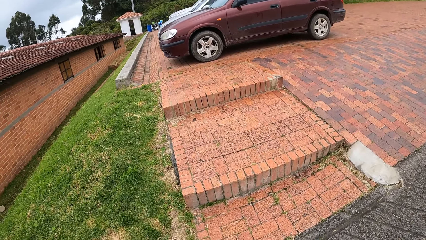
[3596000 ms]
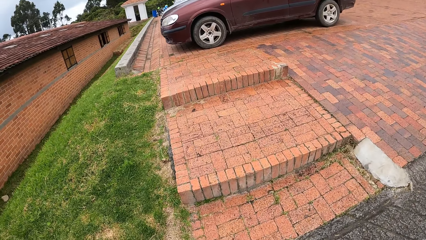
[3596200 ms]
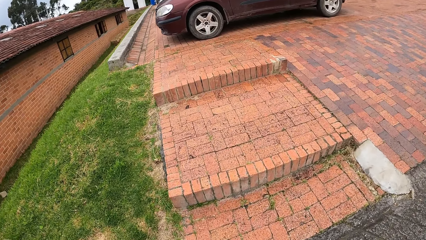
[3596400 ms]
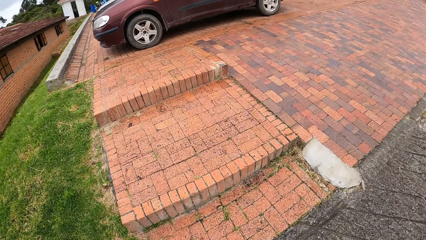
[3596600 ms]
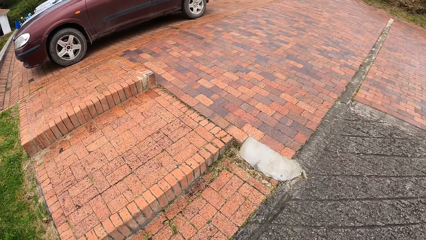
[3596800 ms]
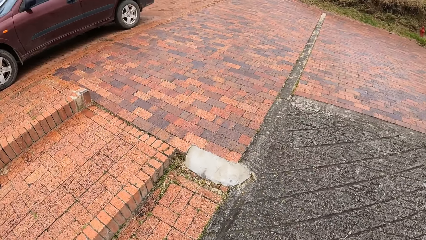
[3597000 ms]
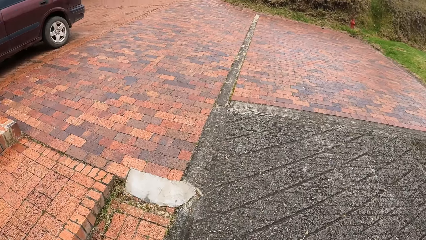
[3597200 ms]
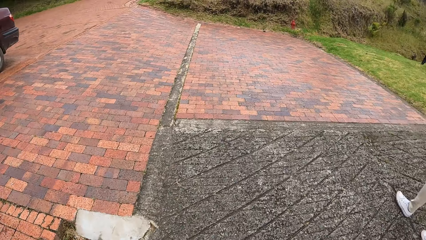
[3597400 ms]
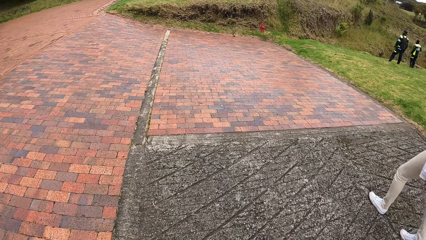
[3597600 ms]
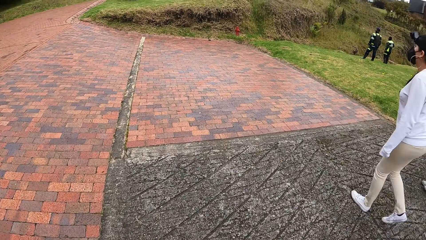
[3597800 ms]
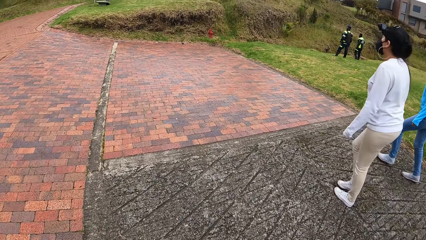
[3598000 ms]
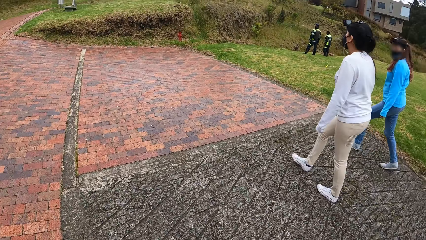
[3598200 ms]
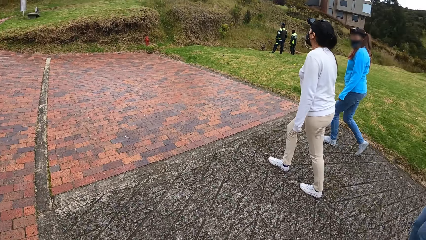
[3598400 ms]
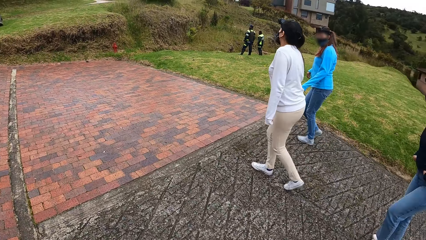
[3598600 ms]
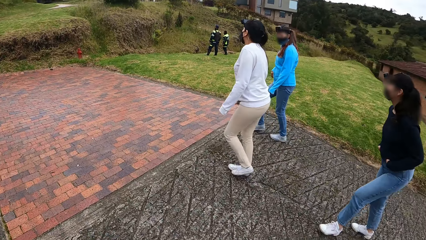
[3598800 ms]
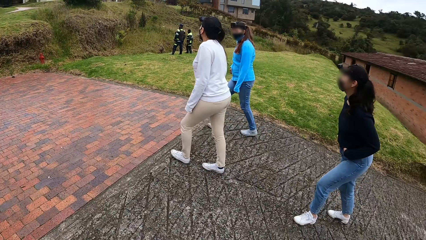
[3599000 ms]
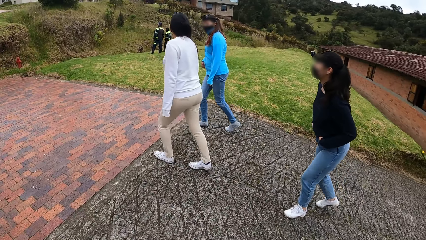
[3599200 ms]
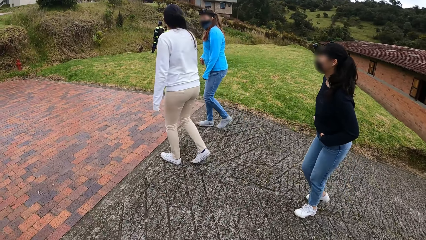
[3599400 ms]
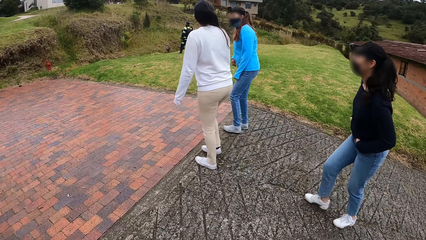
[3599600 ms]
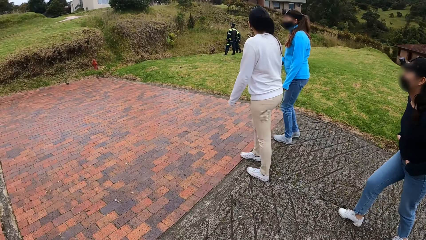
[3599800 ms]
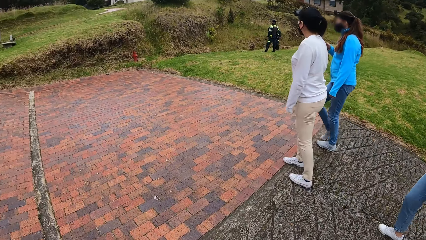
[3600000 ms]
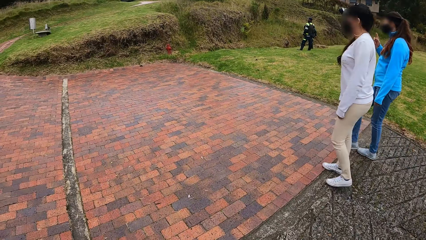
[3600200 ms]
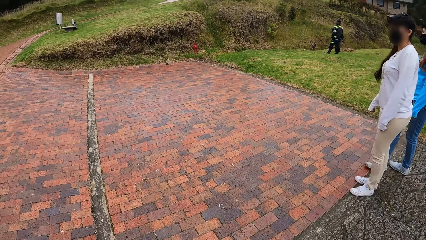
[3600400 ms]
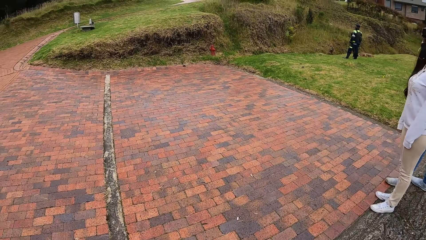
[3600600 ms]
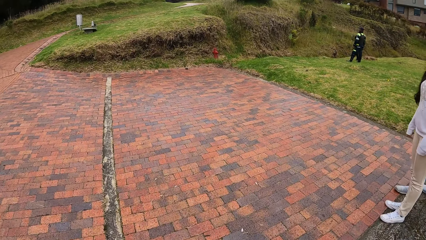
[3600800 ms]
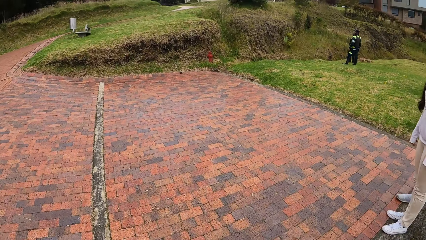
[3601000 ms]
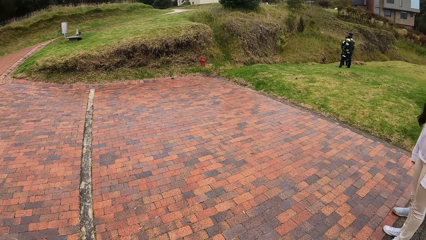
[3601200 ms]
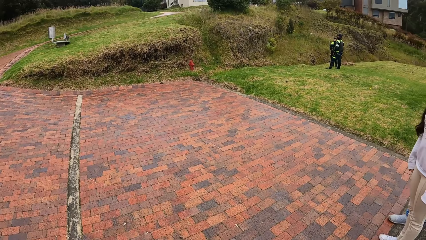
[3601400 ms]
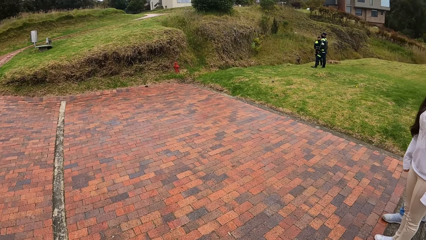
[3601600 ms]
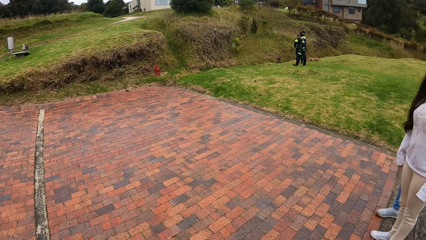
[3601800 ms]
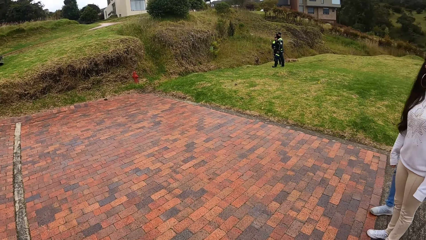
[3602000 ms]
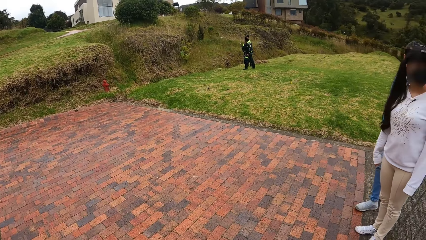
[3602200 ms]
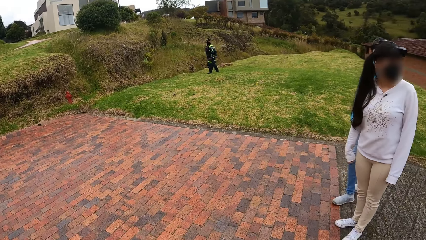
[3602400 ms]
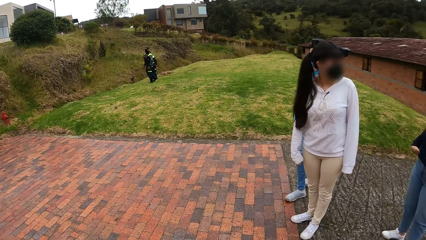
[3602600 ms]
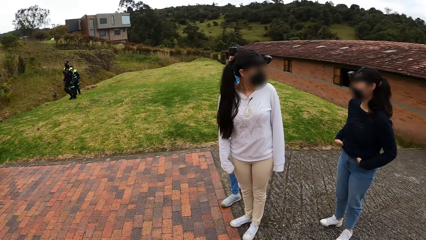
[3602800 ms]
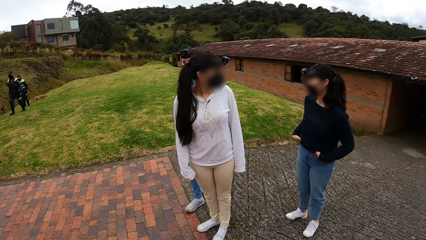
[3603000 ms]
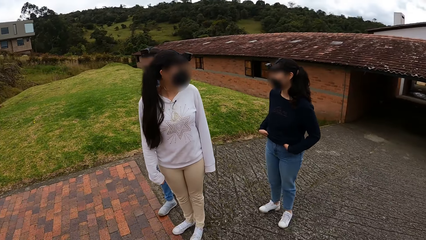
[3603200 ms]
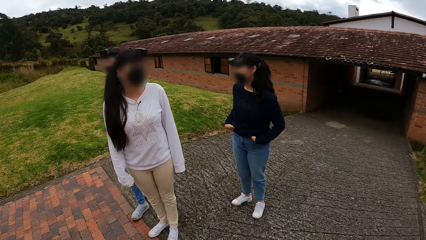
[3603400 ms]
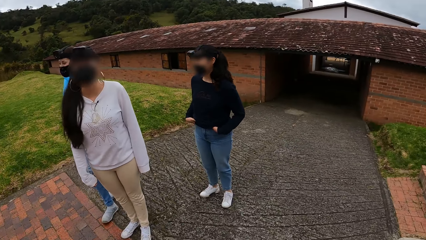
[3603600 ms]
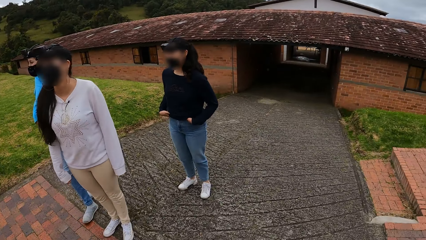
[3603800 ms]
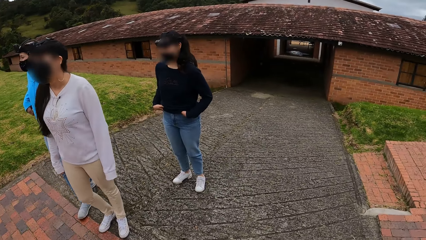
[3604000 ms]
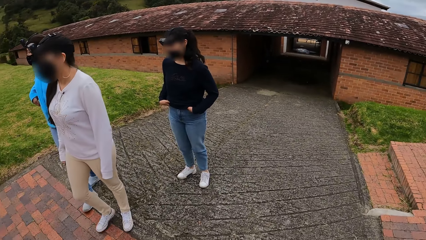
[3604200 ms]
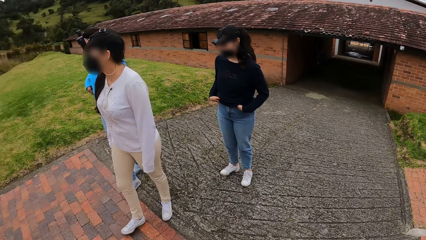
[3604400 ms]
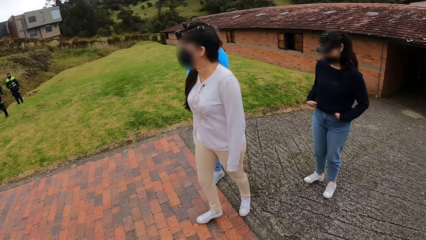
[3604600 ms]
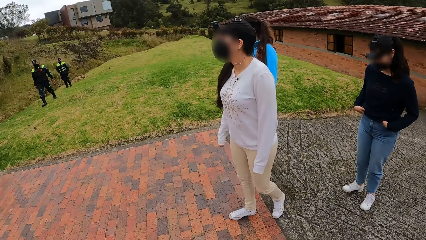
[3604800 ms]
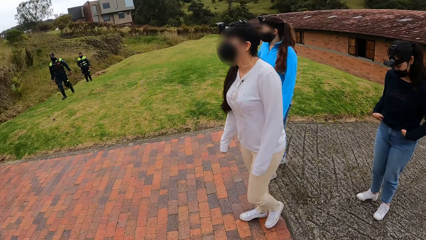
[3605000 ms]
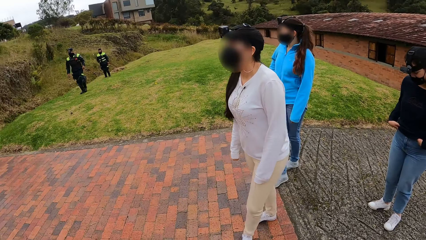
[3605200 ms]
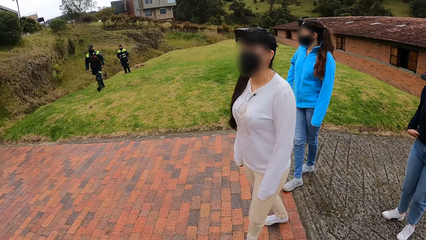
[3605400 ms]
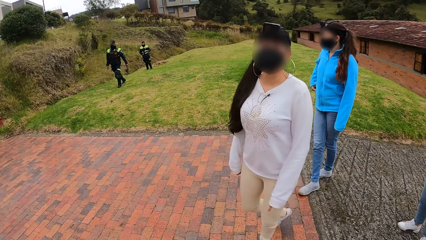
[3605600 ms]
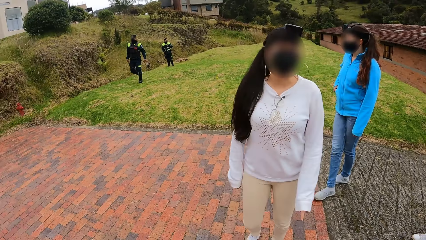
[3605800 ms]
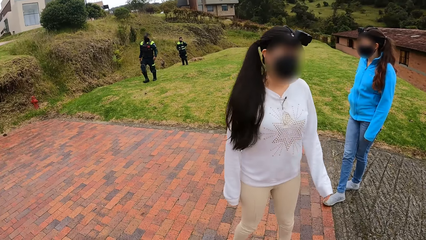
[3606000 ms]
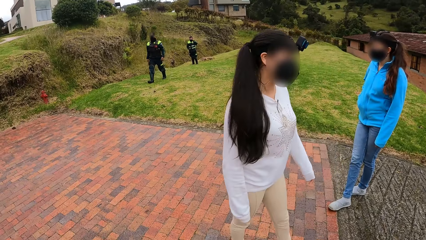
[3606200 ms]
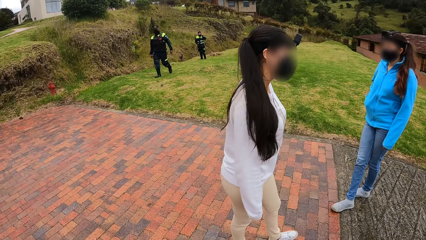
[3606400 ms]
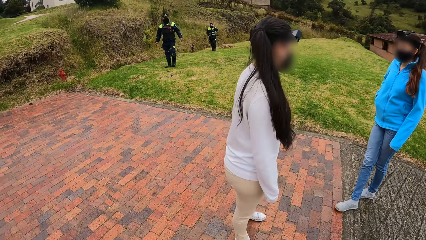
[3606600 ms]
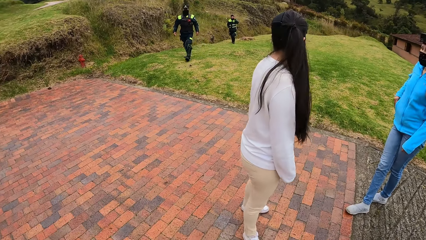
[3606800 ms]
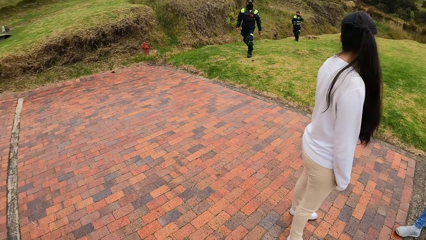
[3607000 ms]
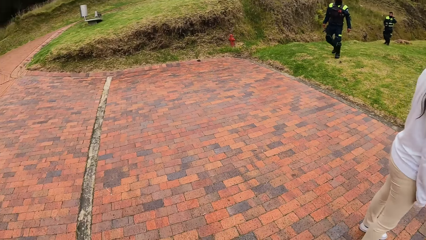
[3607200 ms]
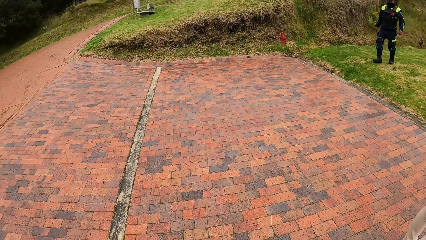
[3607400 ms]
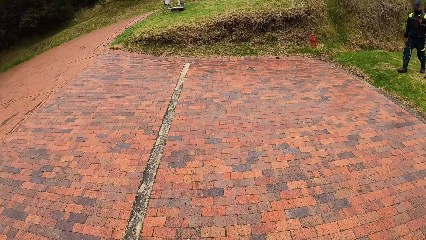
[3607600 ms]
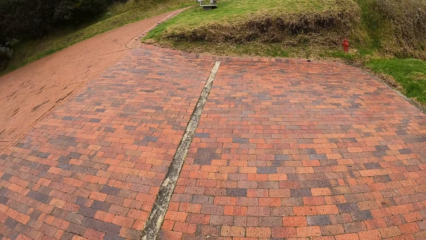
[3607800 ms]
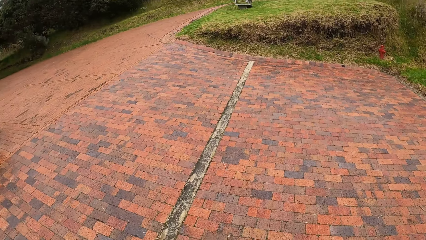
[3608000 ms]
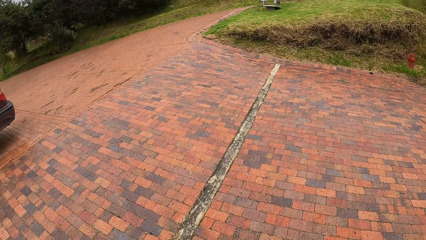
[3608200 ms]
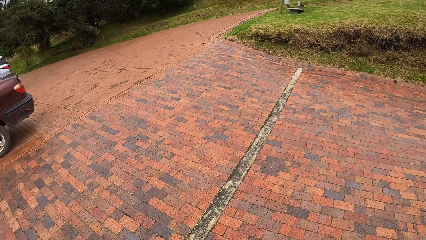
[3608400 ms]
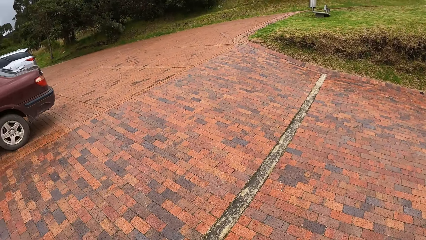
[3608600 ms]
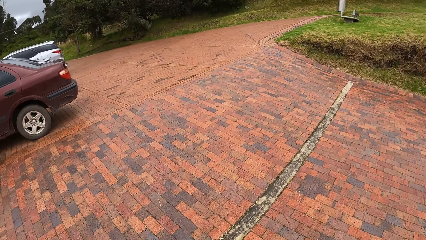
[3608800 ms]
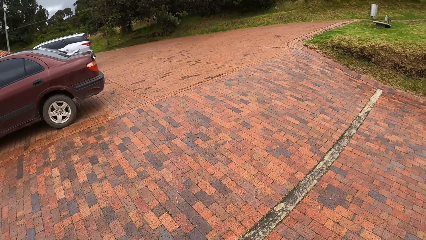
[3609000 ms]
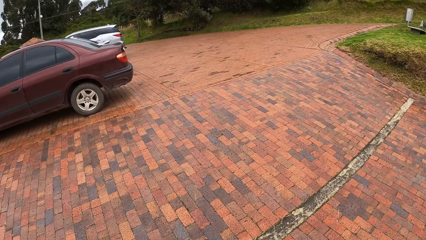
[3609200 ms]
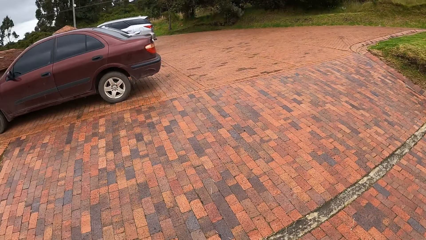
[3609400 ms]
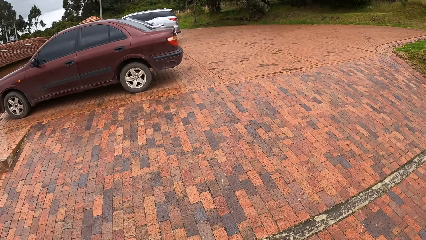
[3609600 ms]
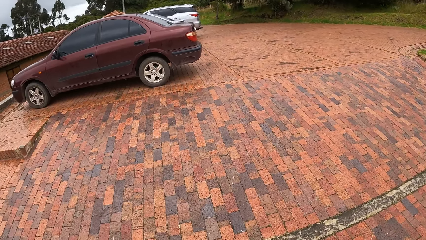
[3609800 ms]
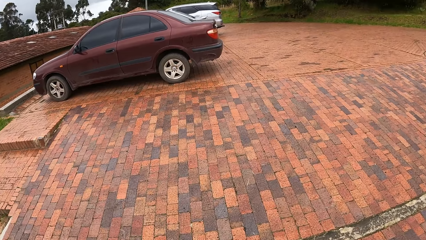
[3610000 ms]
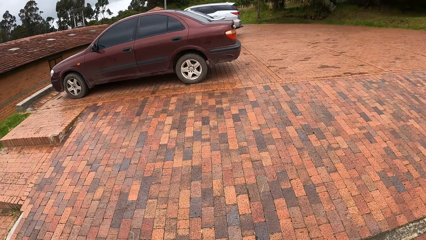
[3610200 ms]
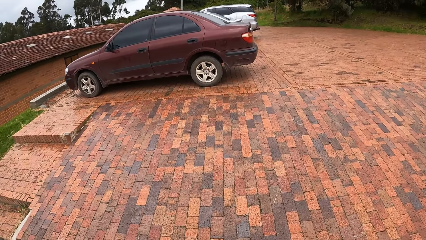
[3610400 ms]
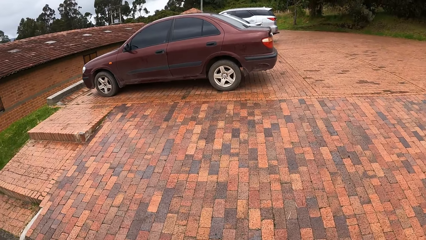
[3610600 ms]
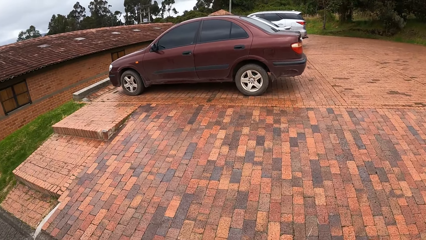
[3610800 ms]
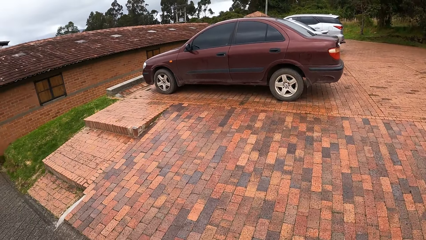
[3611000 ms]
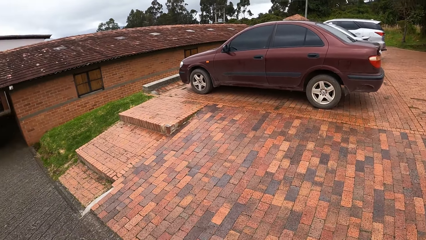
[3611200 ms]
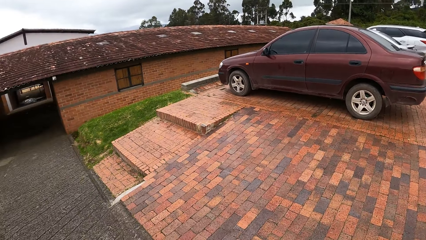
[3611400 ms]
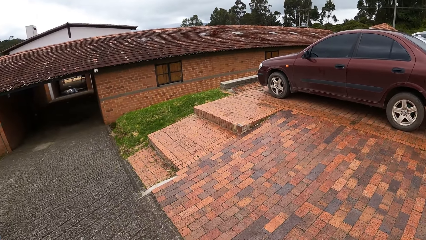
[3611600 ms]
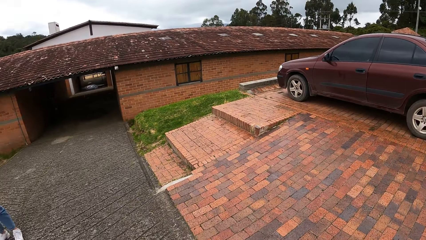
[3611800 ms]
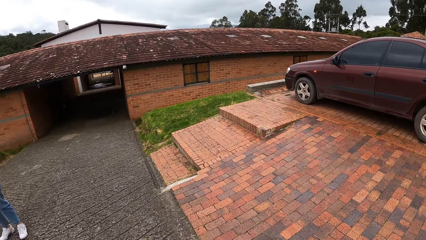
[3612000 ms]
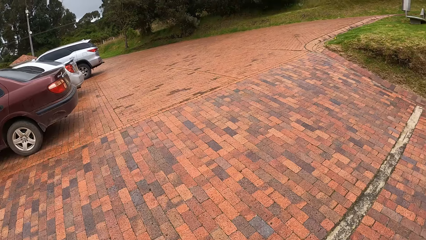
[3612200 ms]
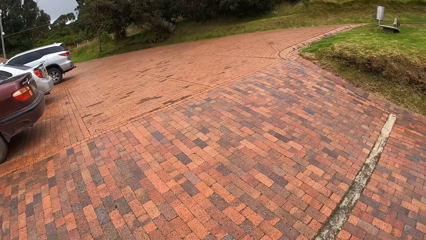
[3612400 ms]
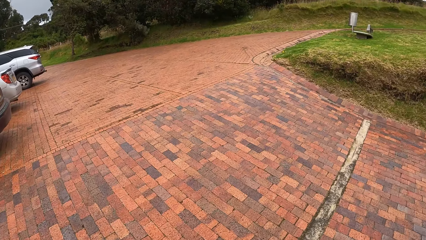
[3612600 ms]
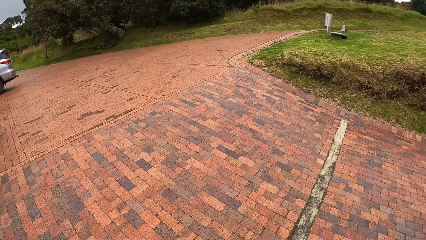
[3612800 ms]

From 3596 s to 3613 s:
A woman interacts with another woman. The first woman interacts with a third woman. The camera wearer walks outside the stable.
